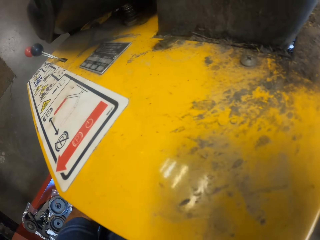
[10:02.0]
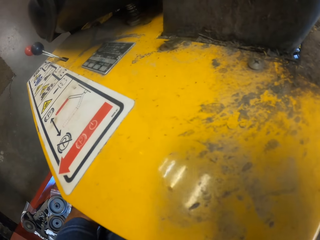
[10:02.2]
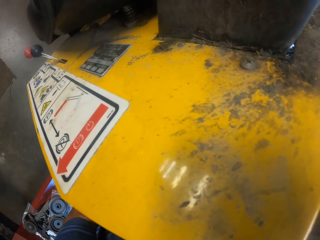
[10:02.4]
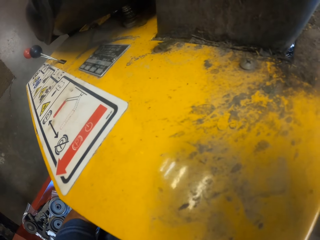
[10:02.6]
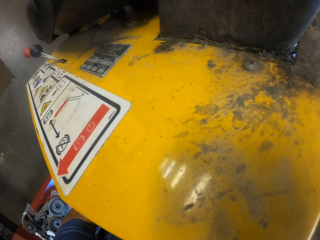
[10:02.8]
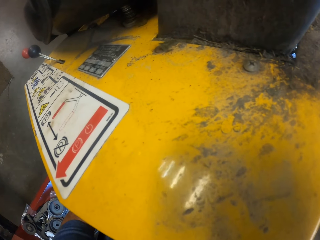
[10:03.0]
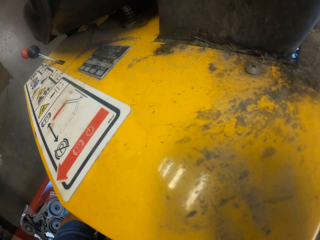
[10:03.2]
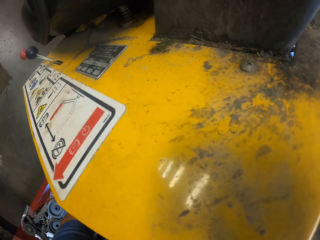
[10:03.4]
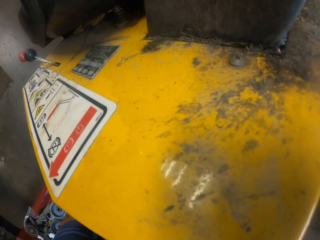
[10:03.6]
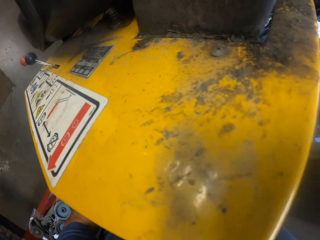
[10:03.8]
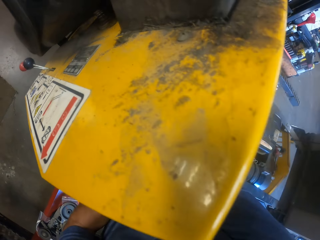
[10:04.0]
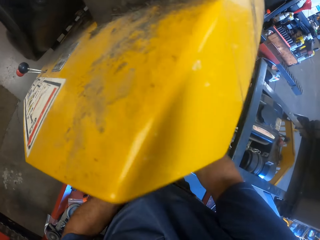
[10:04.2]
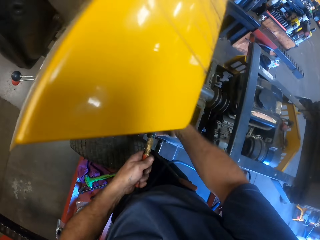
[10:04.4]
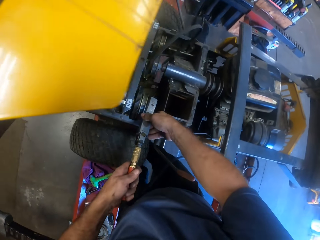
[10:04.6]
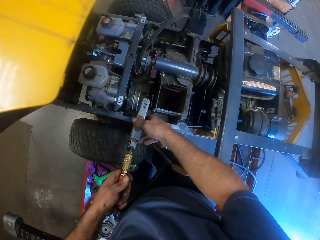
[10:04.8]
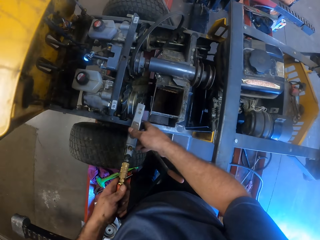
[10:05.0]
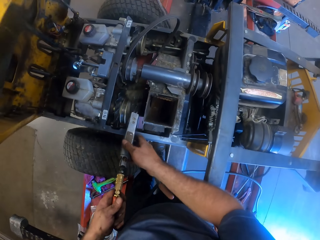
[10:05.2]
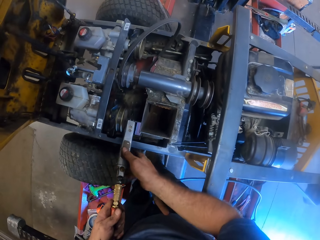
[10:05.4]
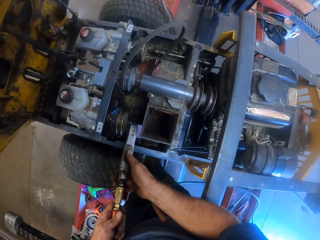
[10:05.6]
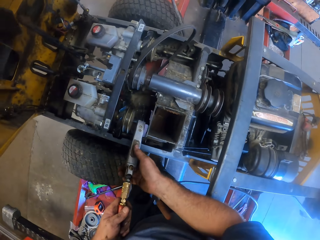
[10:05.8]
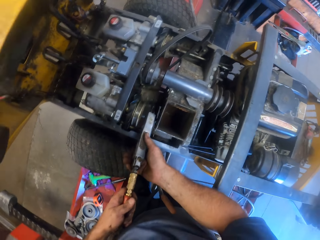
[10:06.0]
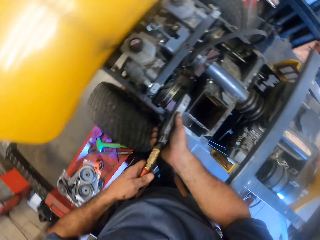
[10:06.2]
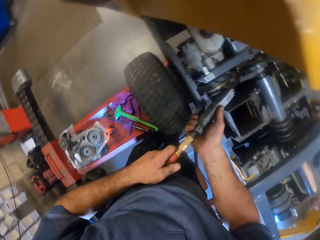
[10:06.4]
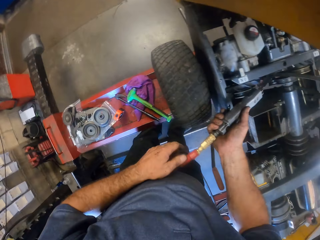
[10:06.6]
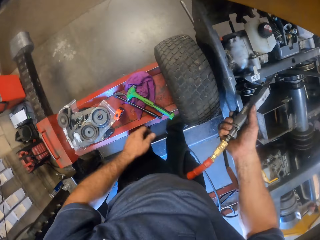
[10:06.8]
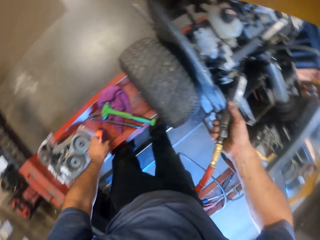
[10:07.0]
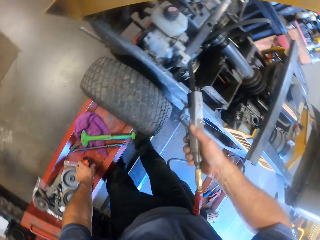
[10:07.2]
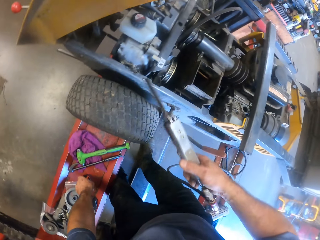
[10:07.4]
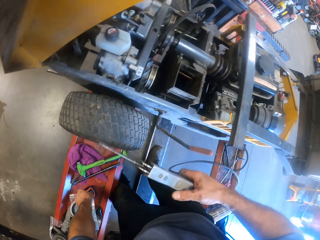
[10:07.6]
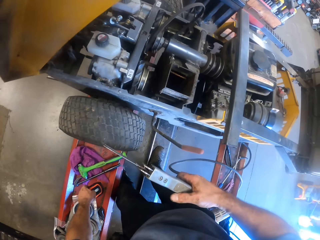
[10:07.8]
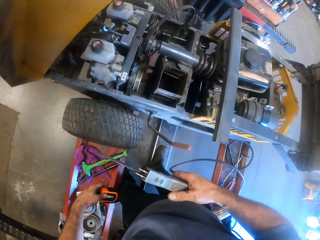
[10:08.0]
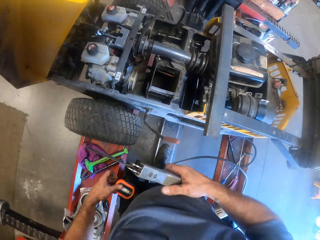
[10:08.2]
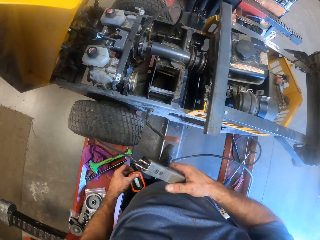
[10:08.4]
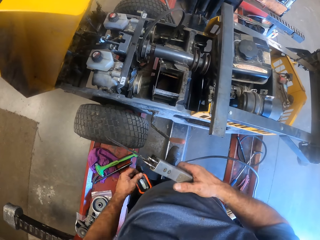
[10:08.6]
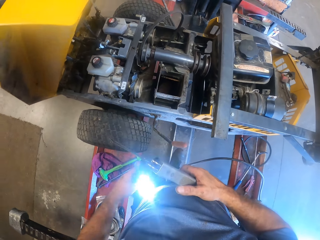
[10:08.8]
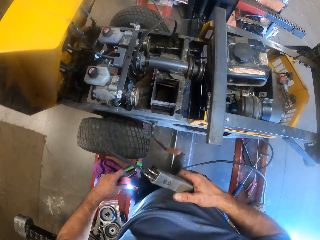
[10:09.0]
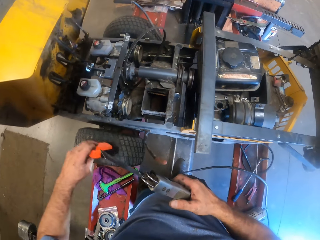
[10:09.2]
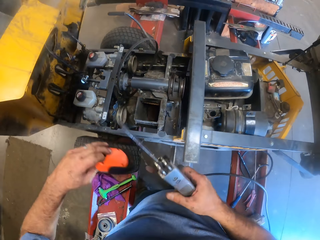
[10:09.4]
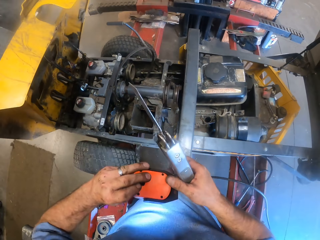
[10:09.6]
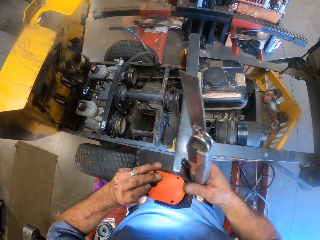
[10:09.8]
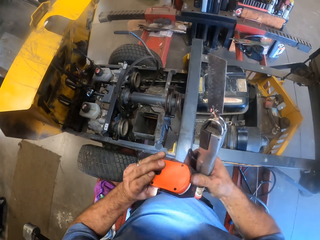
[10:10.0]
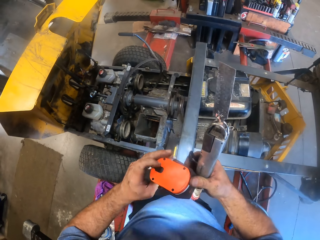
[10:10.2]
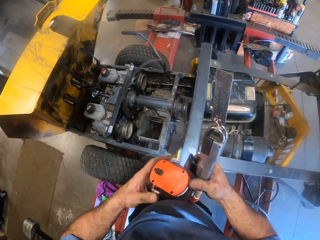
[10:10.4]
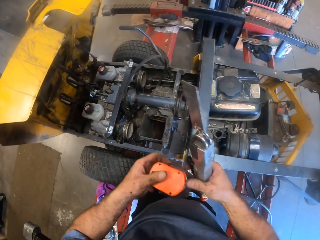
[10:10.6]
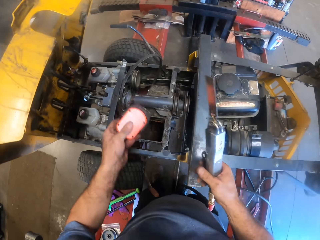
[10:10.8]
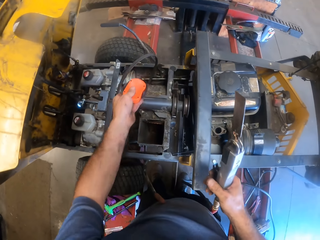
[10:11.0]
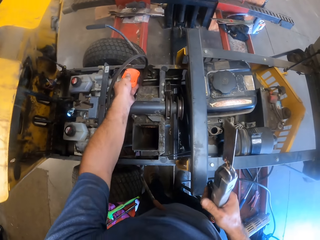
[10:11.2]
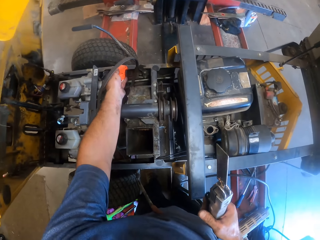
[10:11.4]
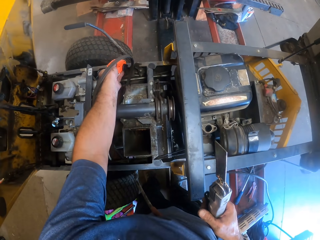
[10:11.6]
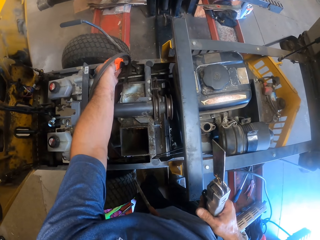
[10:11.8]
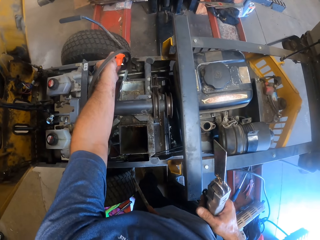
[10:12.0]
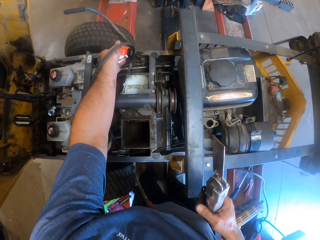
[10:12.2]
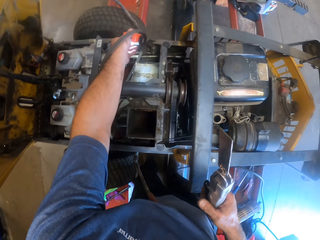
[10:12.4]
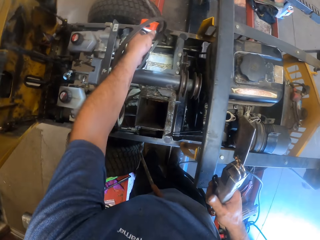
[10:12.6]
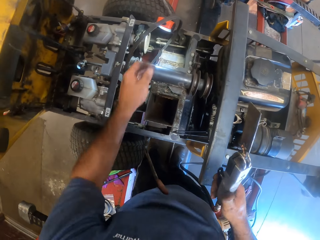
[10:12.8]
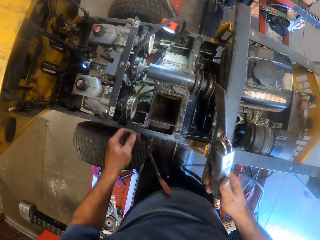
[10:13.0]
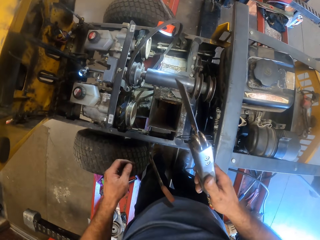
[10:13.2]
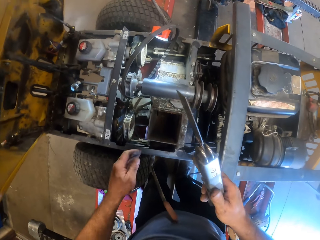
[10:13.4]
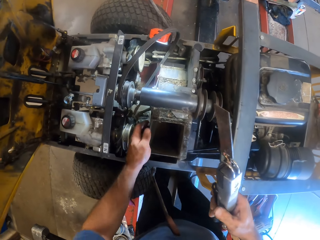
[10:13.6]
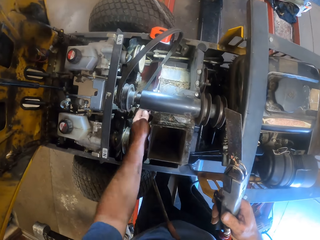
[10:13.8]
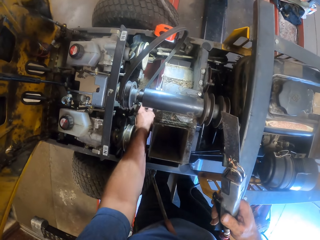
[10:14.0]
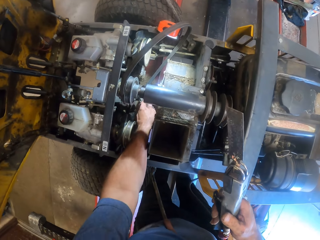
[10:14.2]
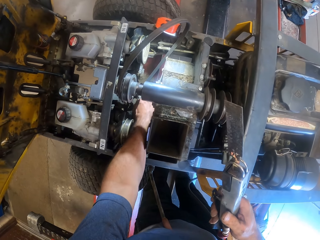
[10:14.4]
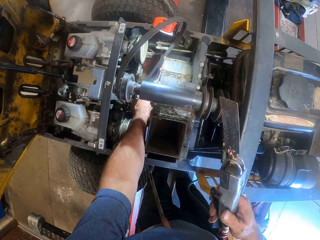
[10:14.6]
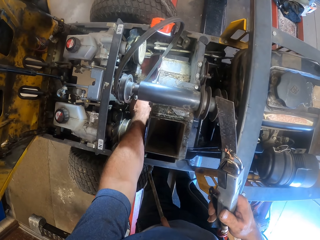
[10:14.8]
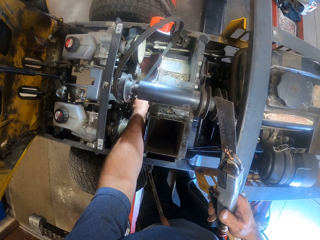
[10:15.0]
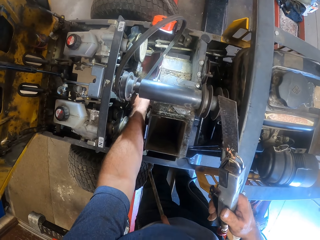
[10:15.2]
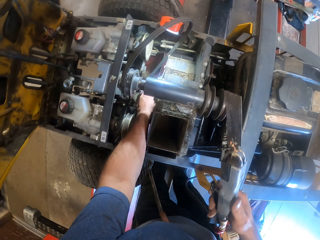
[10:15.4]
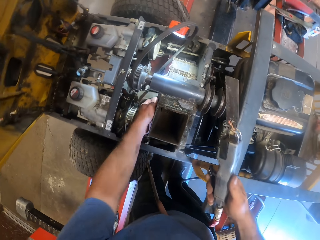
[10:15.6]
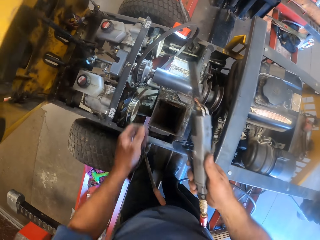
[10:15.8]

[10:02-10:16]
The camera wearer pulls out the compressed air blade from the top of the pipe with both hands. He lifts the welding machine from the two wheel drive. He picks up a light lamp with his left hand from a beam supporting the lawn mower. He turns on the lamp with his left hand. He puts the lamp on the lawn mower with his left hand. He pulls on the pipe with his left hand.

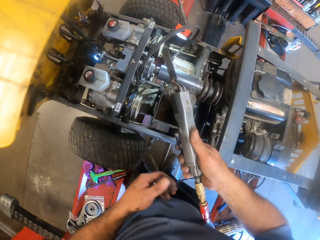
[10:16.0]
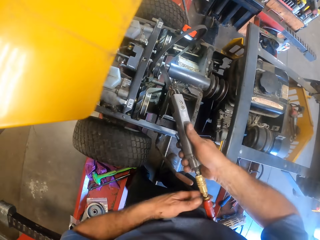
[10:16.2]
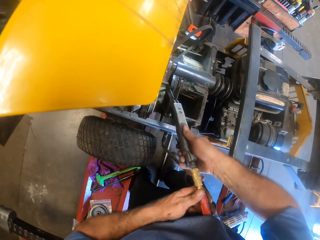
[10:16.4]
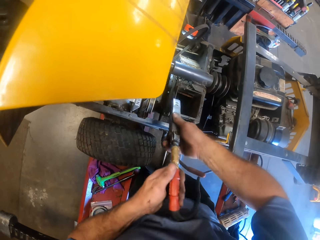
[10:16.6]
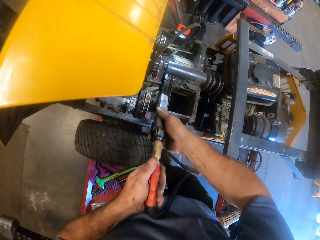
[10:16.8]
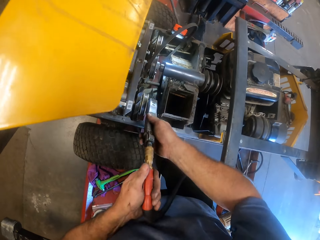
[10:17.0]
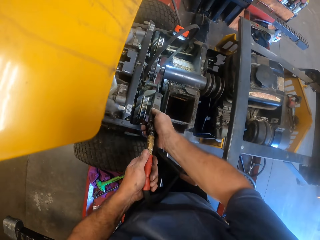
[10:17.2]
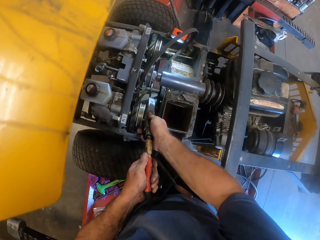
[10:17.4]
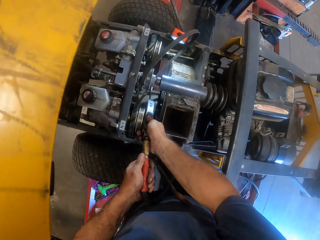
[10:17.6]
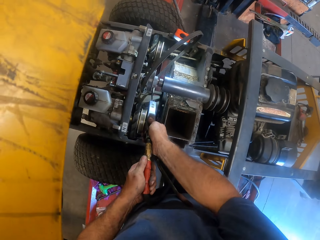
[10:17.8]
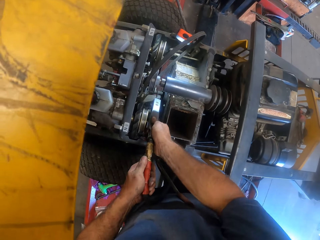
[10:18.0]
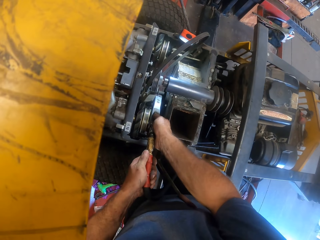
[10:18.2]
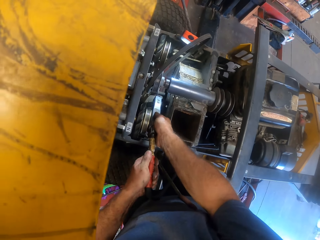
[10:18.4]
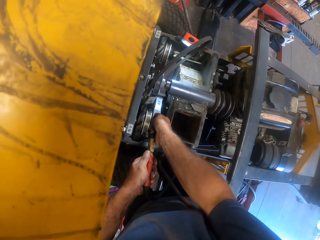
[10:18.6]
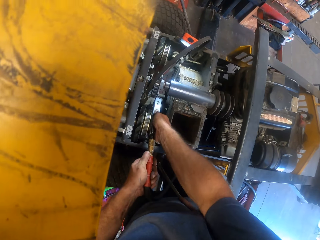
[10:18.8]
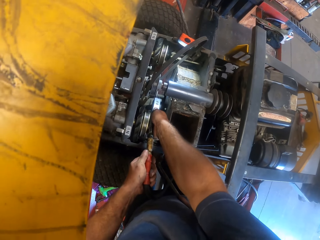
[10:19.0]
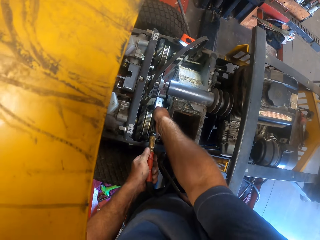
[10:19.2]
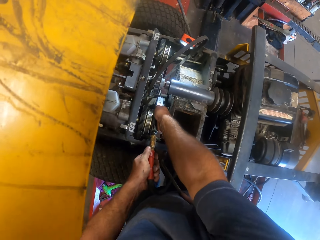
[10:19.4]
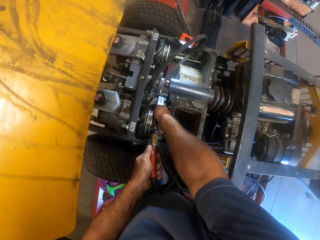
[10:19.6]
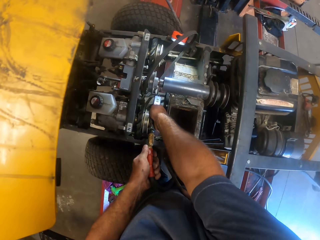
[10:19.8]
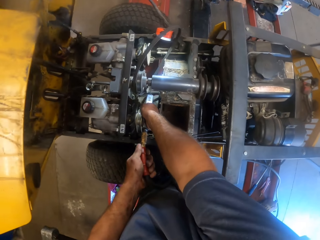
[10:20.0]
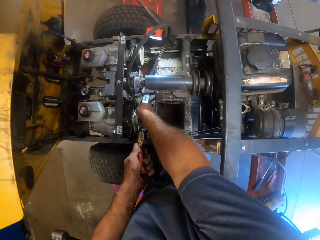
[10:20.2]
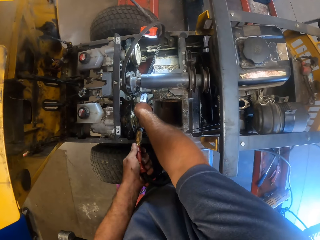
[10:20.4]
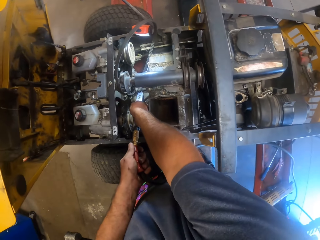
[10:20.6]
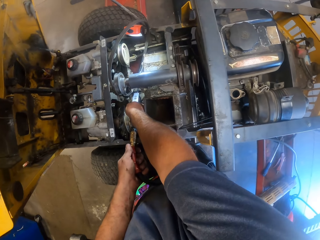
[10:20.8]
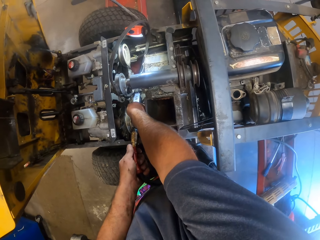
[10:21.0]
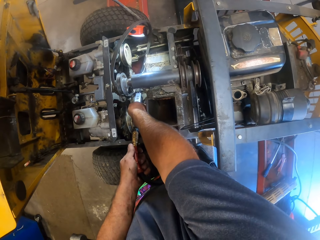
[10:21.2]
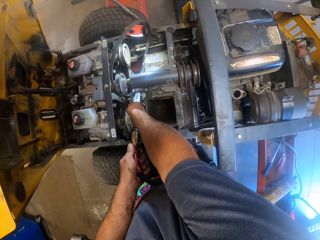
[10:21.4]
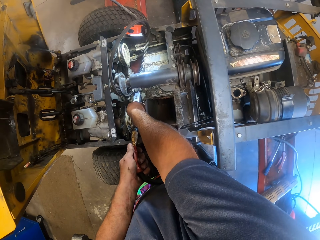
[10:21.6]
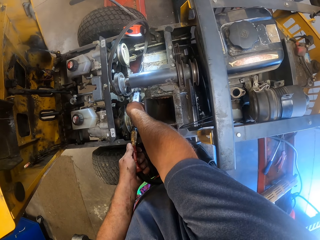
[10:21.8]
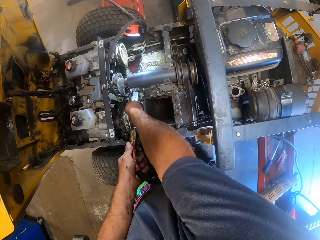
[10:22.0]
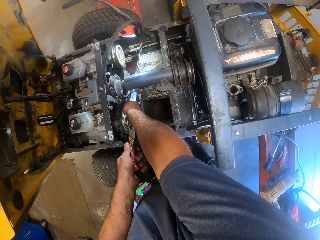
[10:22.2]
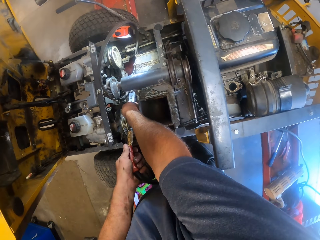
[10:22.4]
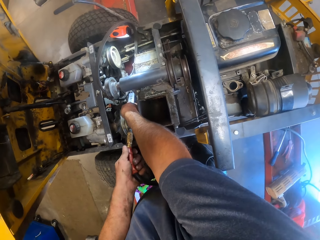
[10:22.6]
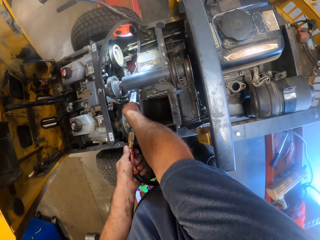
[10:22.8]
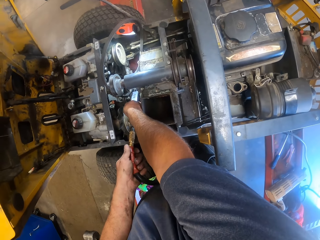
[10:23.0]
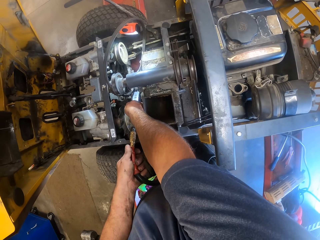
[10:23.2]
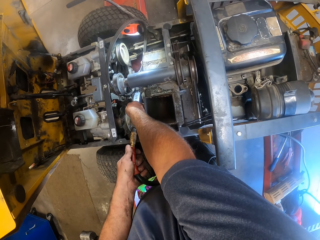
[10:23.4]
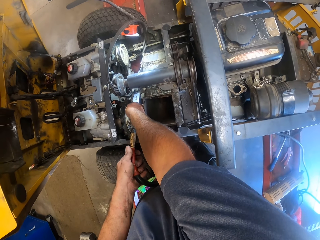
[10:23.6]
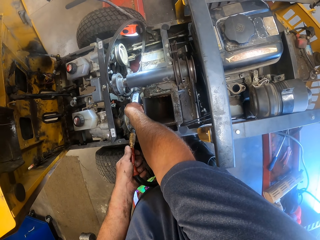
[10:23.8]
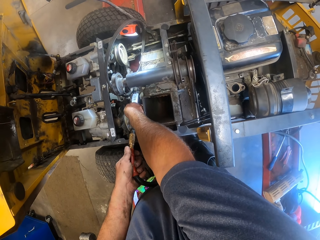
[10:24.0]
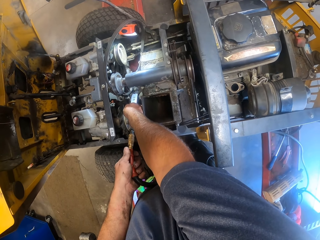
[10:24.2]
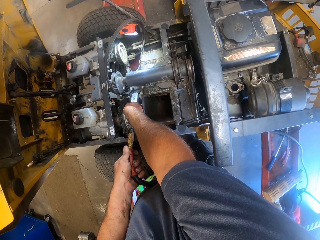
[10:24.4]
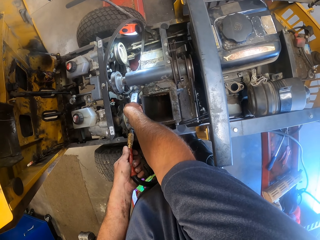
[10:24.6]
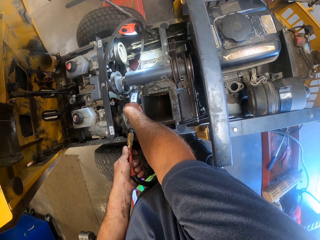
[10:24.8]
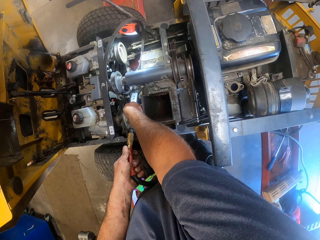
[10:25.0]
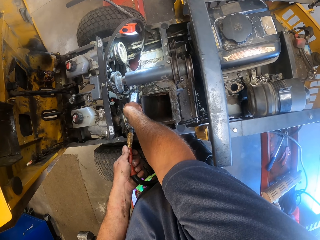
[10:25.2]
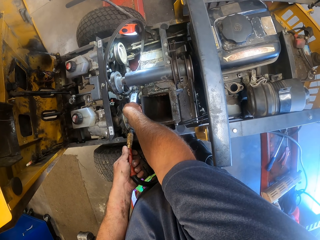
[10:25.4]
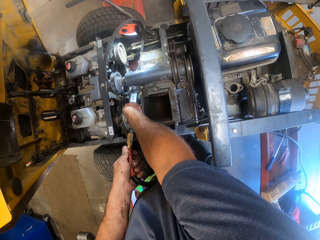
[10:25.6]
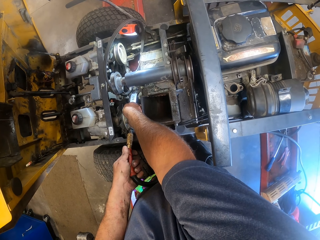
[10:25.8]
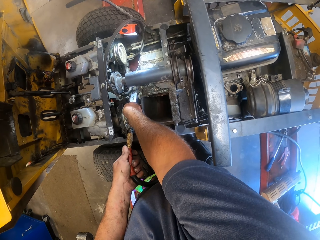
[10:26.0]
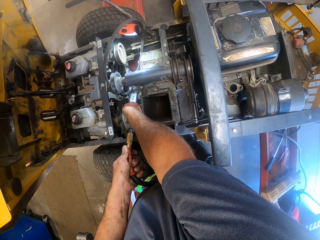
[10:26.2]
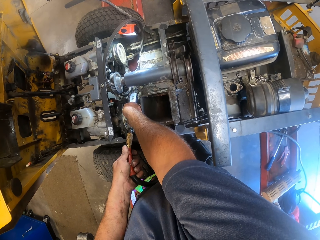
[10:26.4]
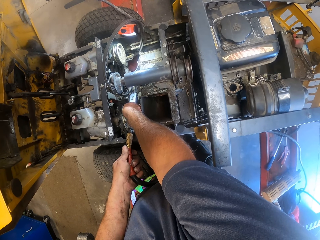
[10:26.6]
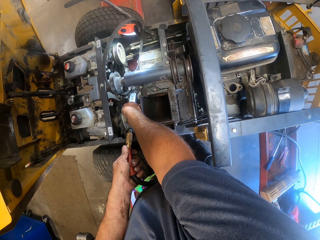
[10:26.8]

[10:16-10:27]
The camera wearer welds a two wheel drive with a welding machine. They stretch the compressed air blade towards the pipe with both hands. They turn on the compressed air blade with both hands.
